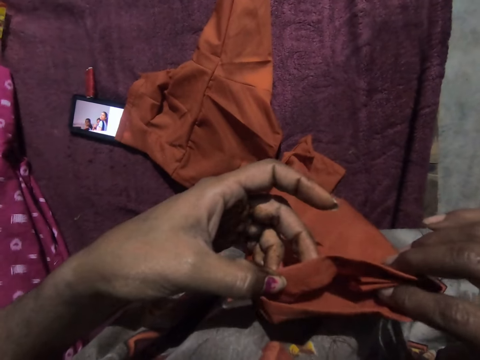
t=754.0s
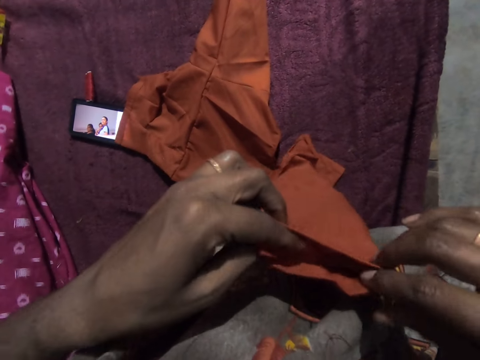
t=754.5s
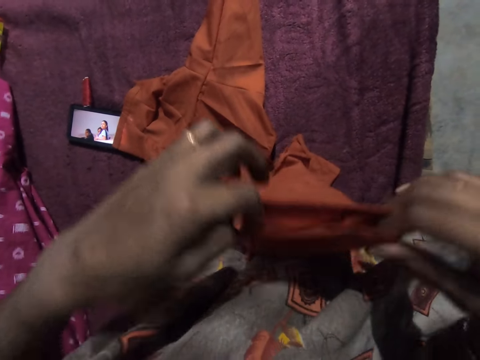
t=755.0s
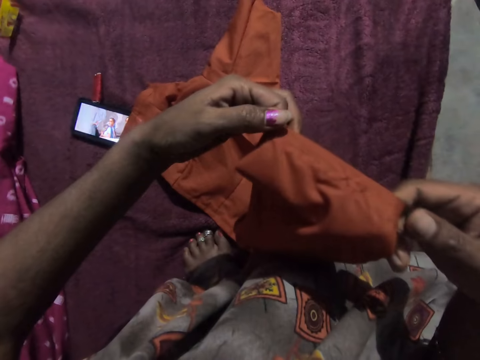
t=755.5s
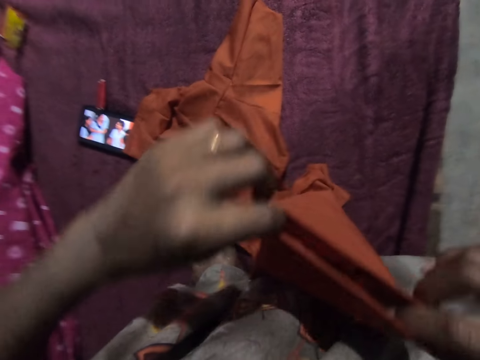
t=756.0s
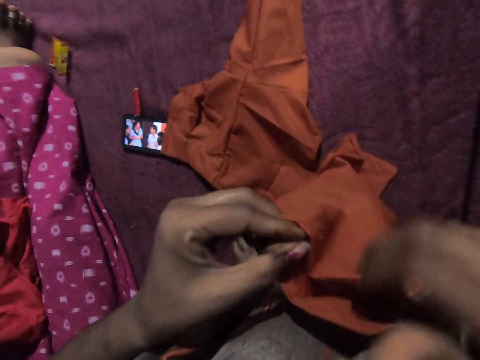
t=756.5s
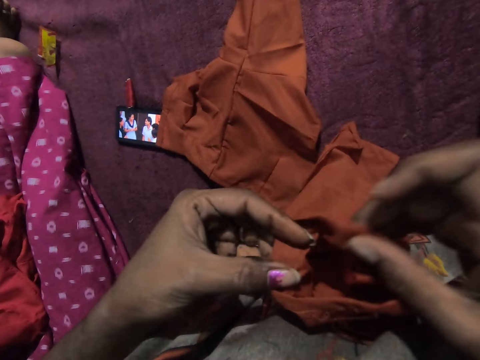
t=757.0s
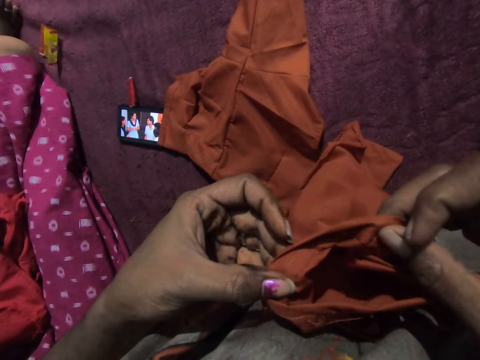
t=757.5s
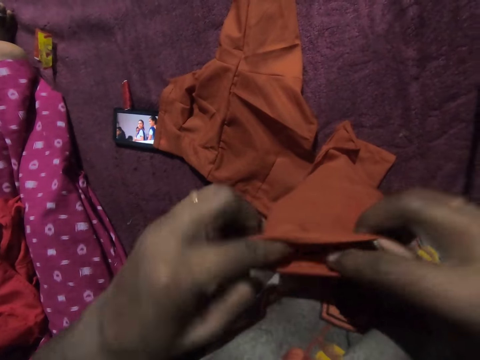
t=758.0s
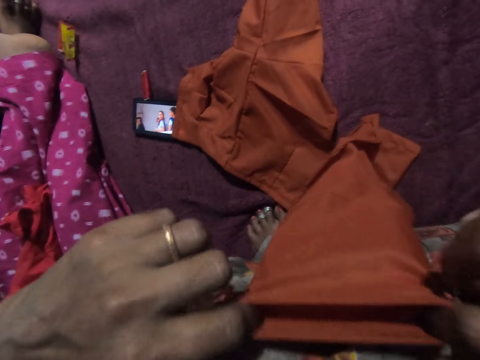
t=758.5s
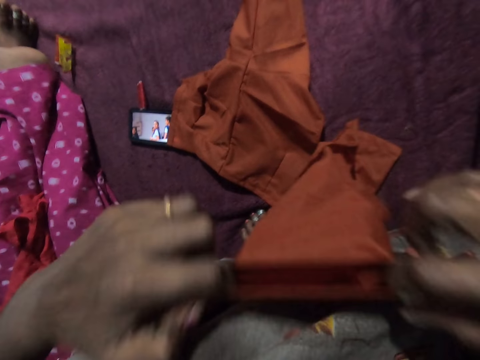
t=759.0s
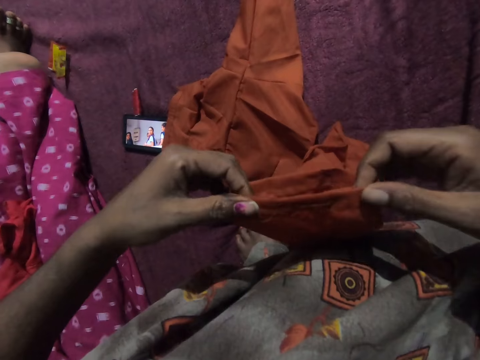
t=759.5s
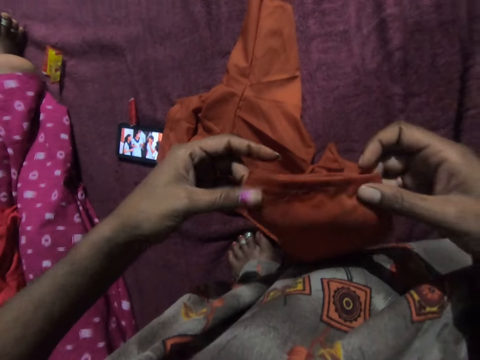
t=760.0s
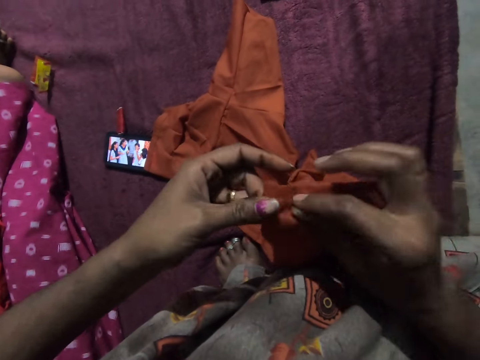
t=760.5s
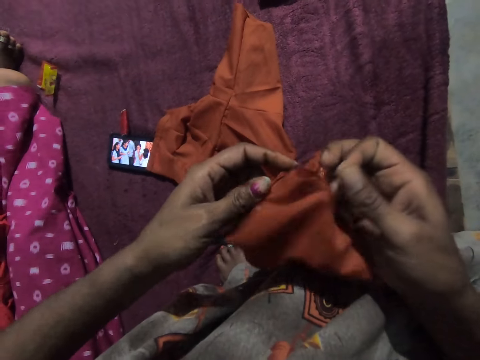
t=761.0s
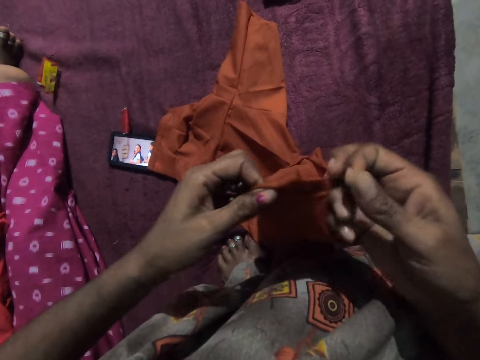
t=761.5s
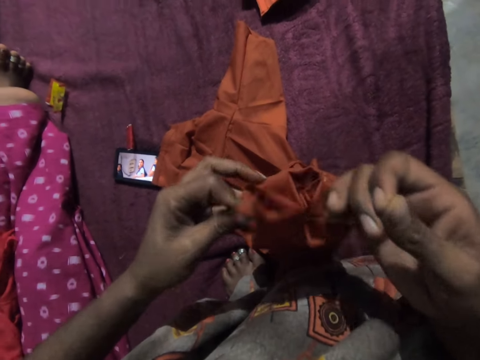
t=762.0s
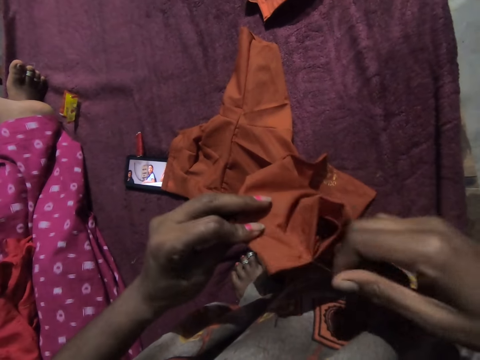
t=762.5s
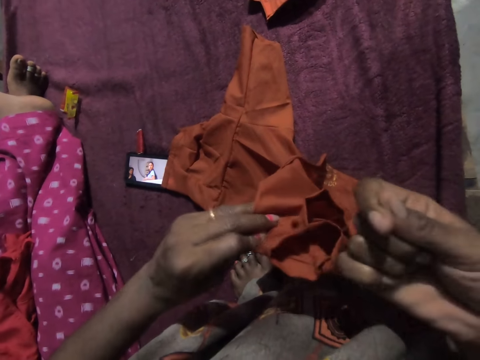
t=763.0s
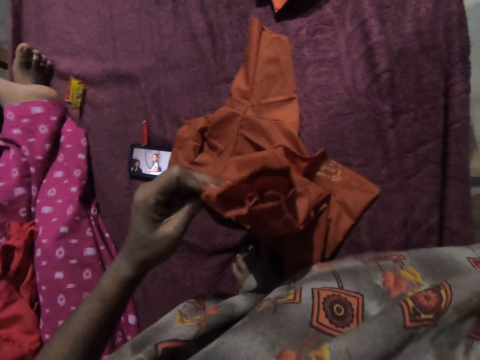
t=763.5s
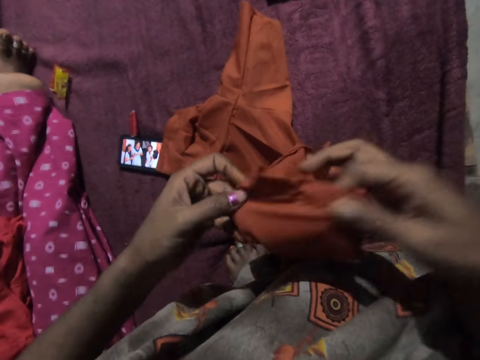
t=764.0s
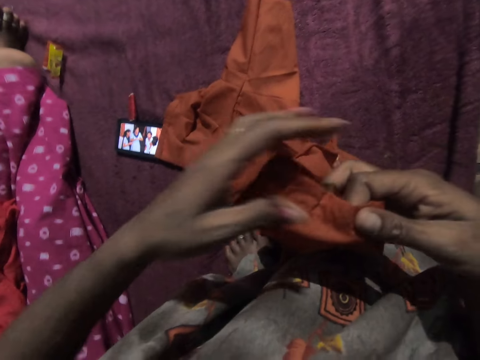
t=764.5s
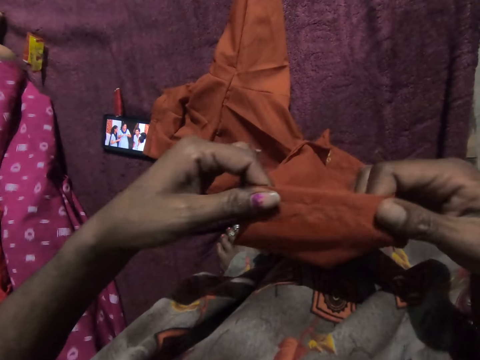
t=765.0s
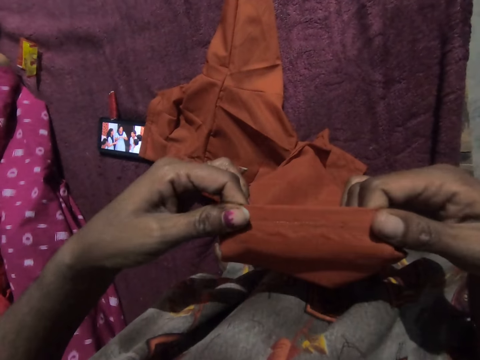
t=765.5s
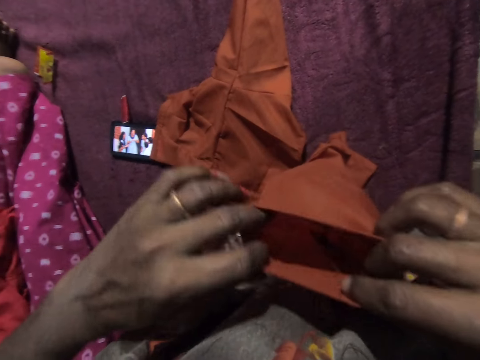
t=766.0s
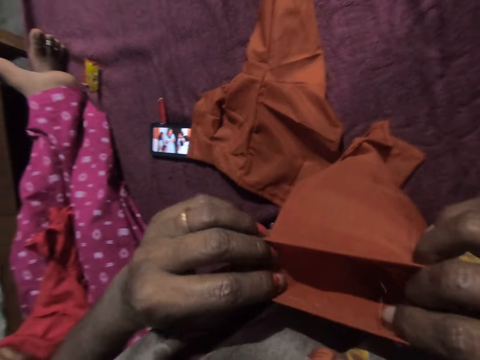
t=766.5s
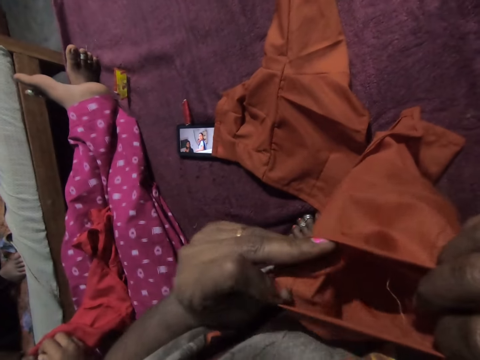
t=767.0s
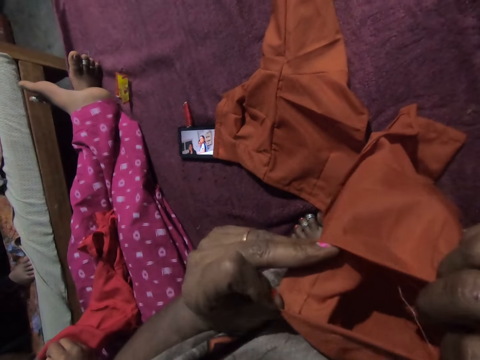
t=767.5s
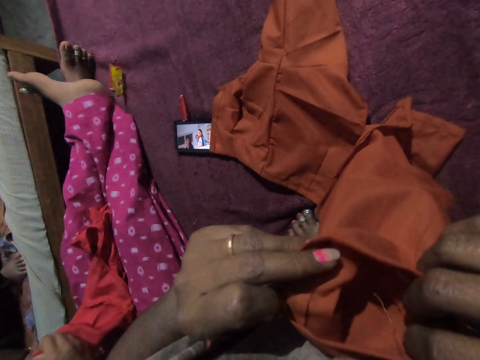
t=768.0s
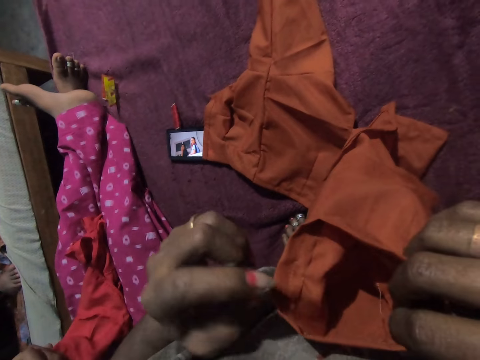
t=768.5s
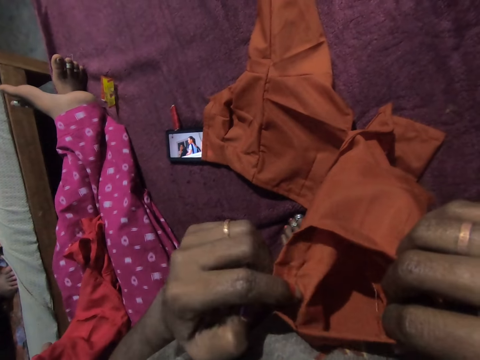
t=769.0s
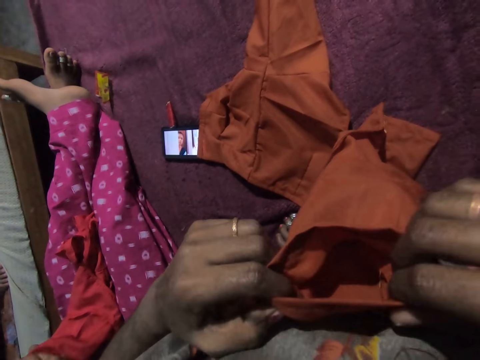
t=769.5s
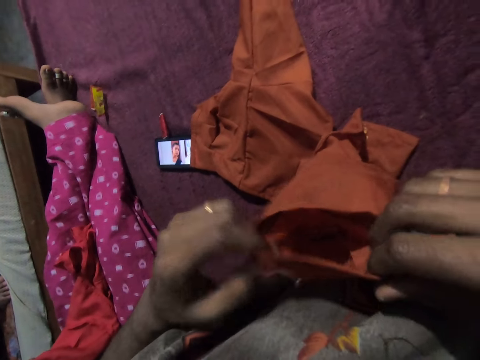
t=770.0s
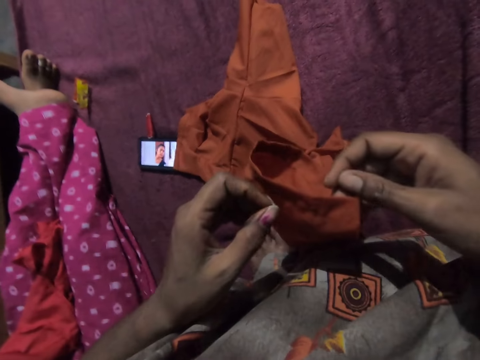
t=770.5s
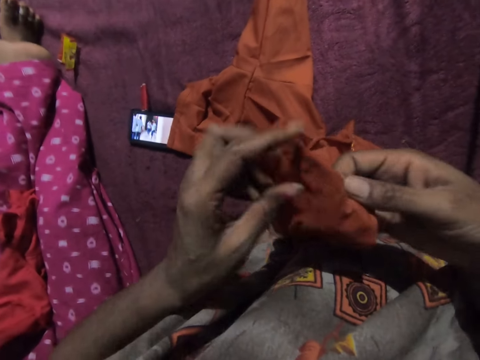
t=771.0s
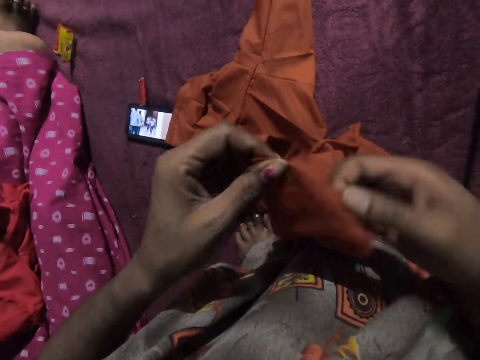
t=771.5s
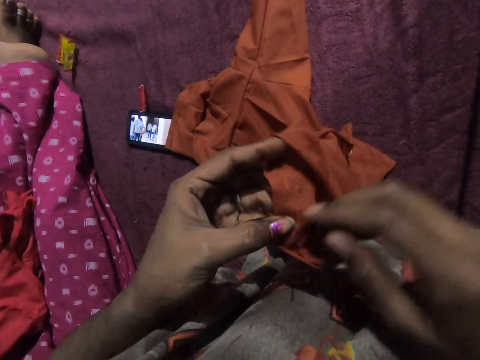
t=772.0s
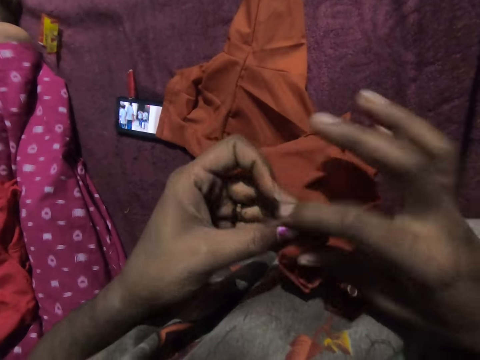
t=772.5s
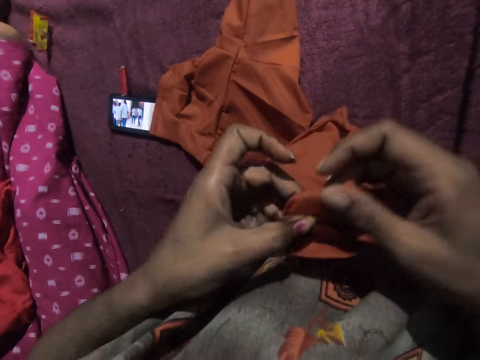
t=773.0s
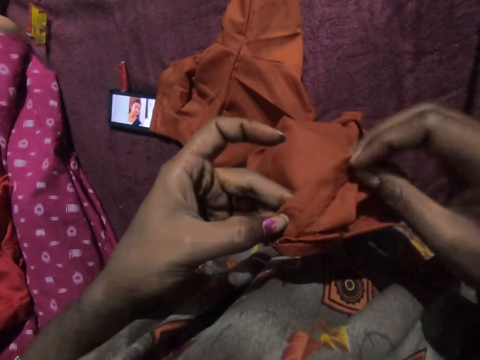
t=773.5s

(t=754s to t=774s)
The camera wearer looks at the cloth. She pulls the strand of thread from the dress with her right hand. She cuts the strand of thread with her right hand. She adjusts the cloth with her hands. She looks at the cloth. The woman stitches the cloth with the needle and thread in her right hand.

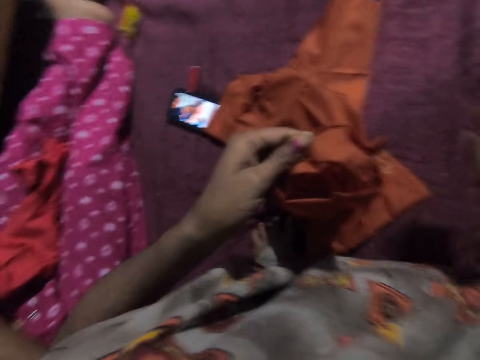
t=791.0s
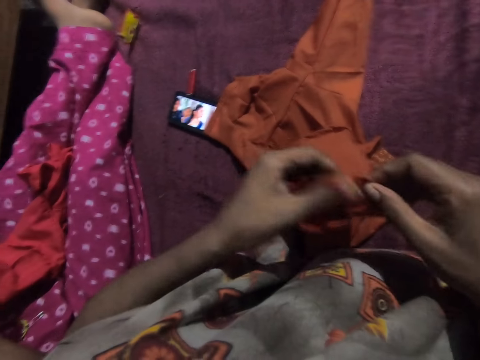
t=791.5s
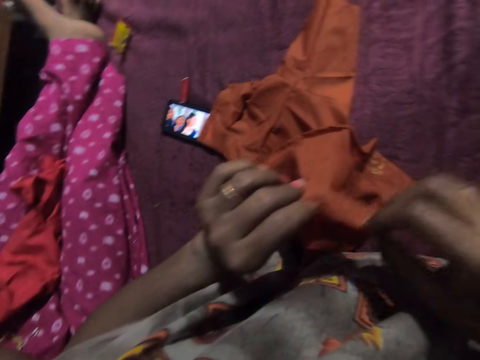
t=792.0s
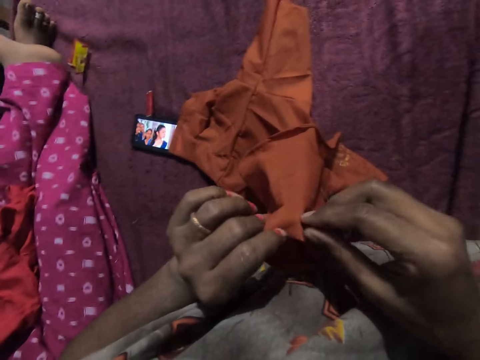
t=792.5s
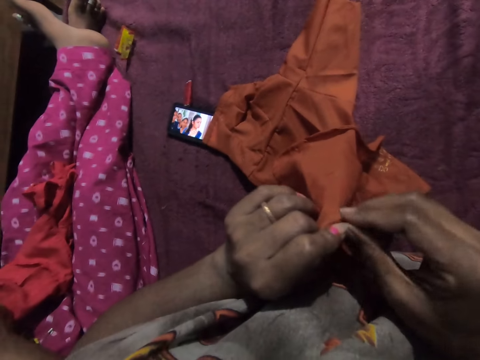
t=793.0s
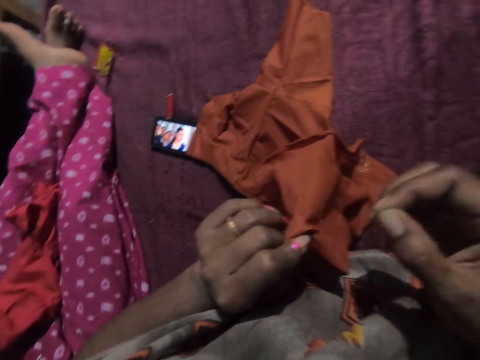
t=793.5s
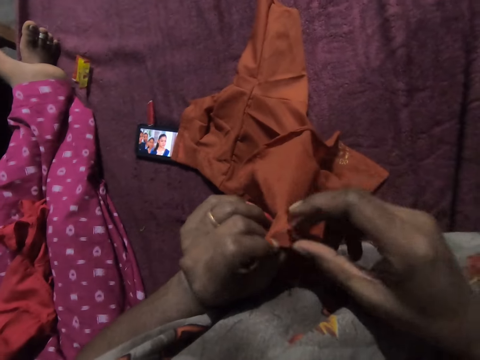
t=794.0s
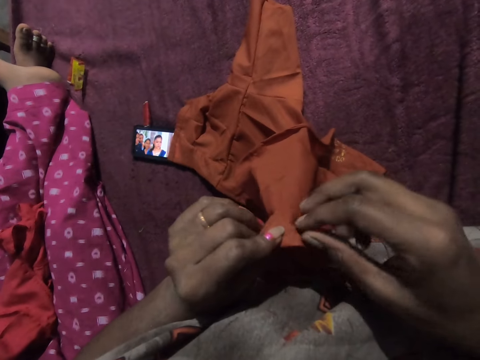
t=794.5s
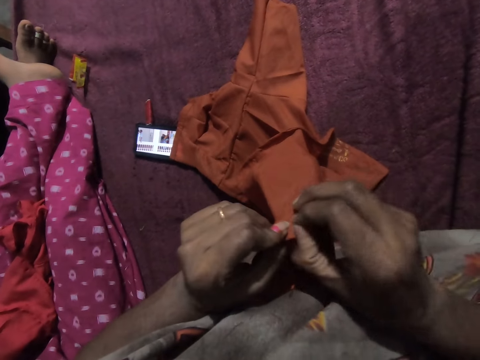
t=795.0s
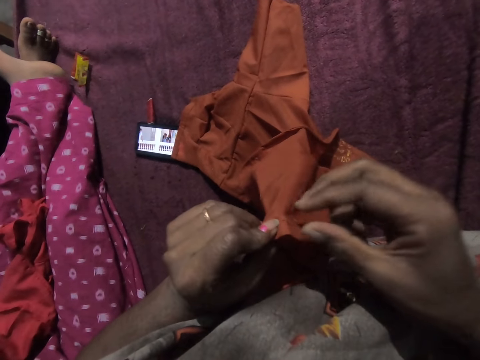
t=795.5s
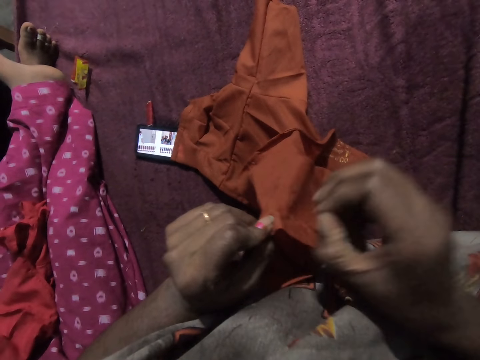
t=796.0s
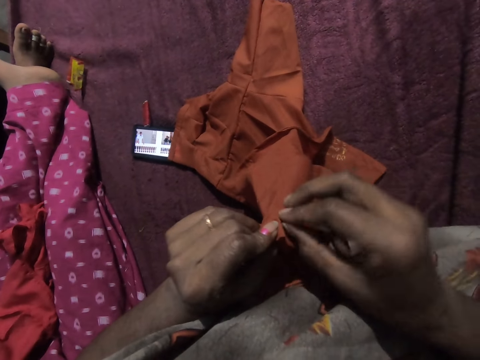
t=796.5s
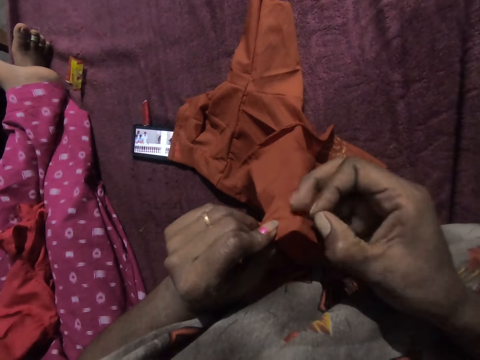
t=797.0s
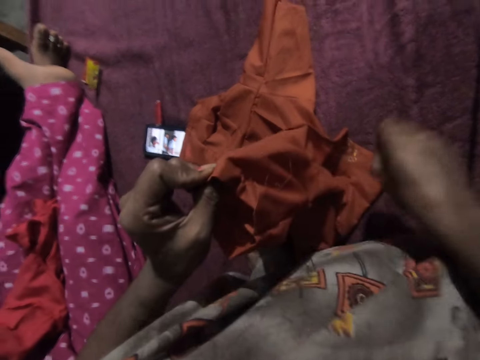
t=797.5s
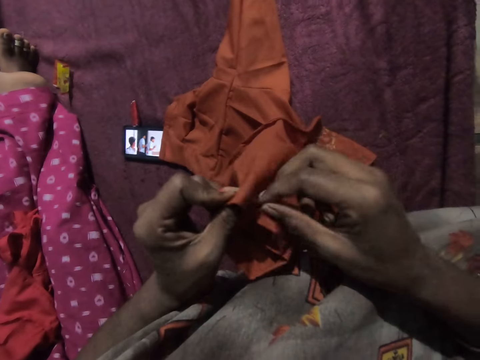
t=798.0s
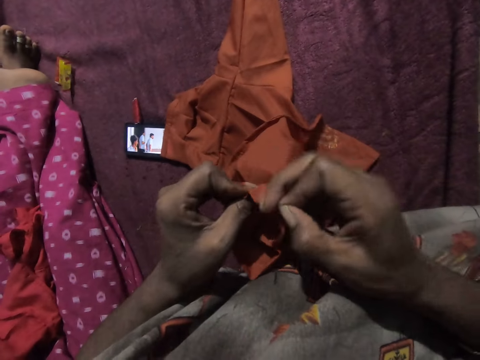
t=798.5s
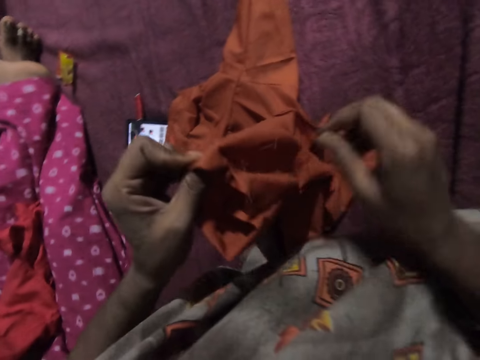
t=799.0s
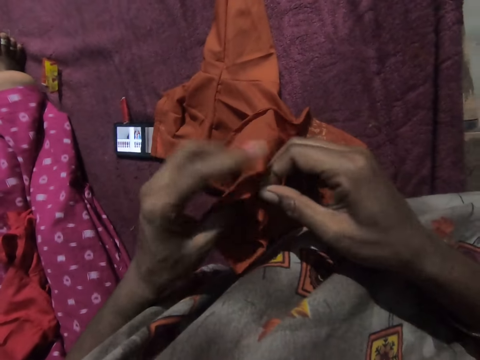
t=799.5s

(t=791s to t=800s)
The camera wearer holds the cloth with her hands. She pulls a strand of thread from the cloth with her right hand. She cuts the strand of thread with her right hand. She pulls the strand of thread from the cloth with her right hand. She cuts the strand of thread with her right hand.
